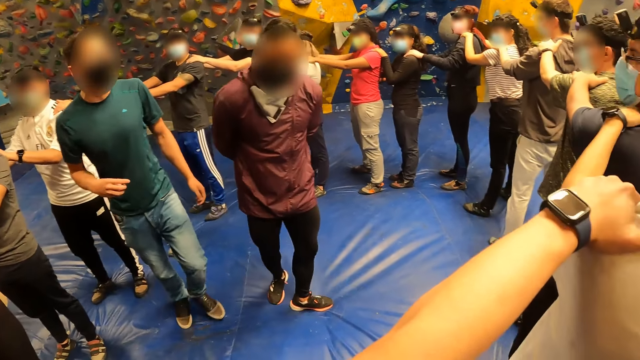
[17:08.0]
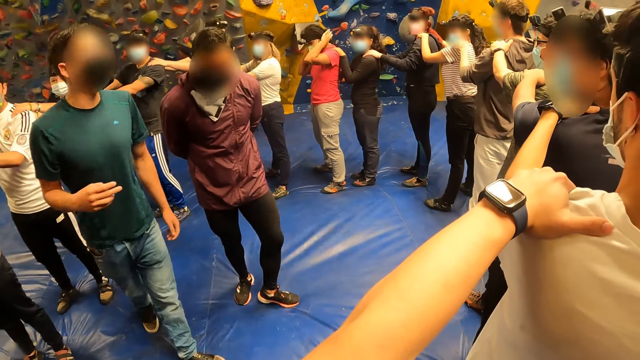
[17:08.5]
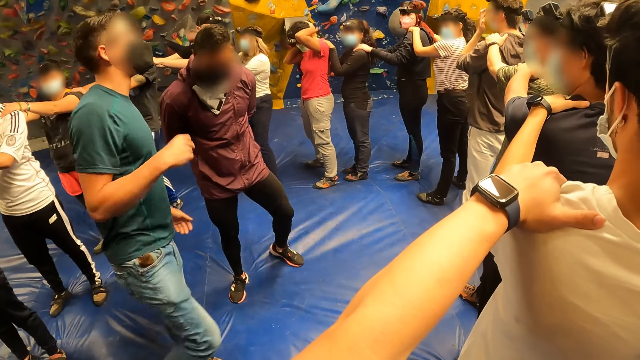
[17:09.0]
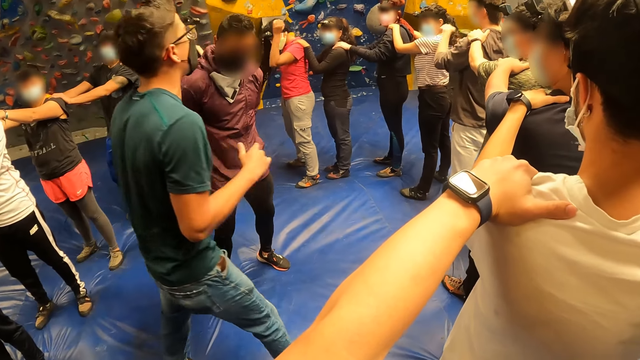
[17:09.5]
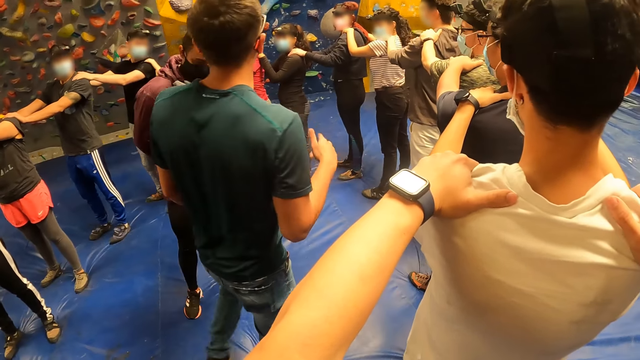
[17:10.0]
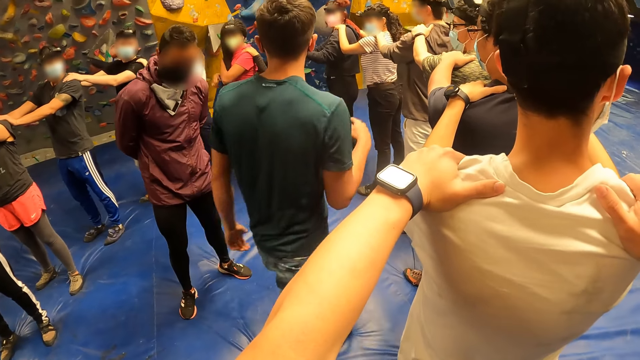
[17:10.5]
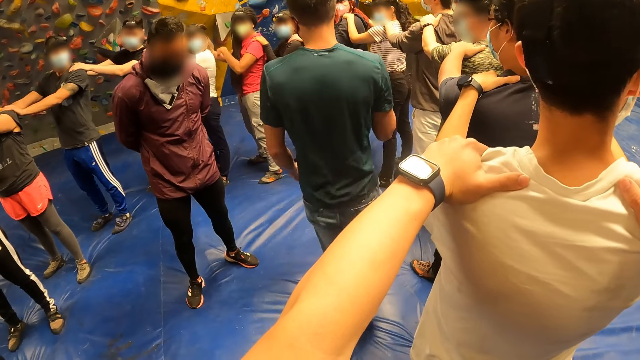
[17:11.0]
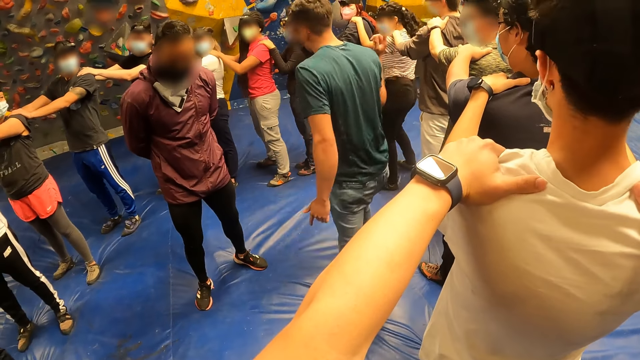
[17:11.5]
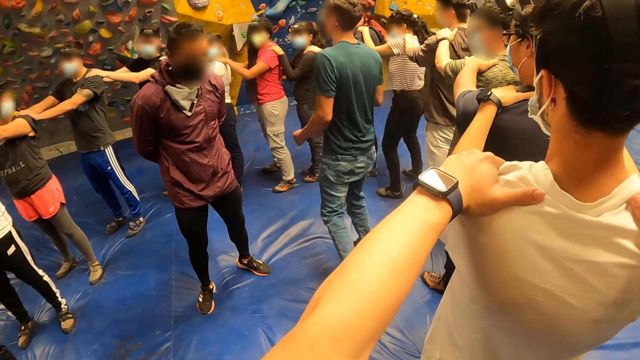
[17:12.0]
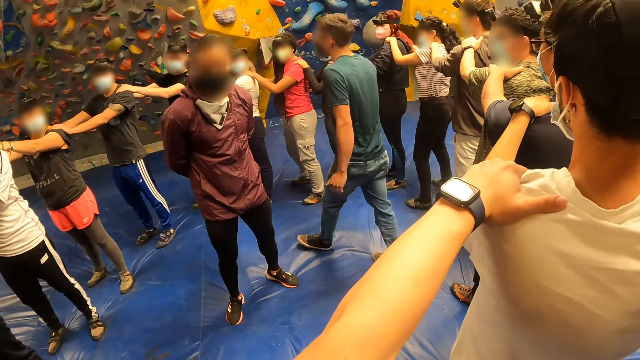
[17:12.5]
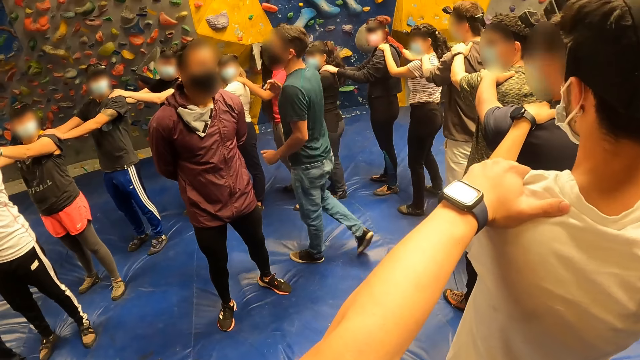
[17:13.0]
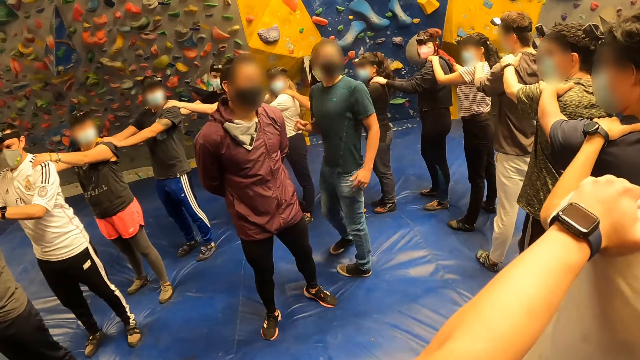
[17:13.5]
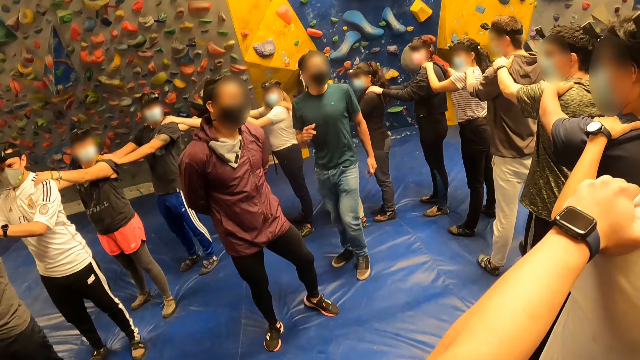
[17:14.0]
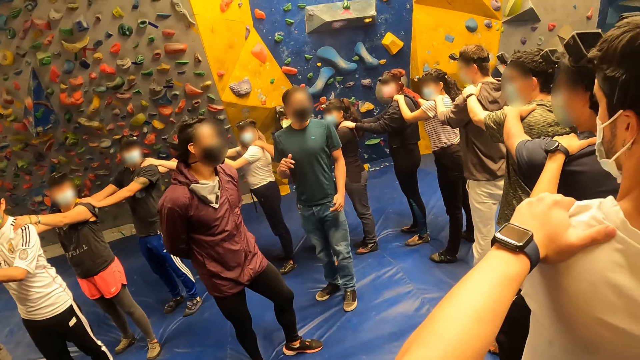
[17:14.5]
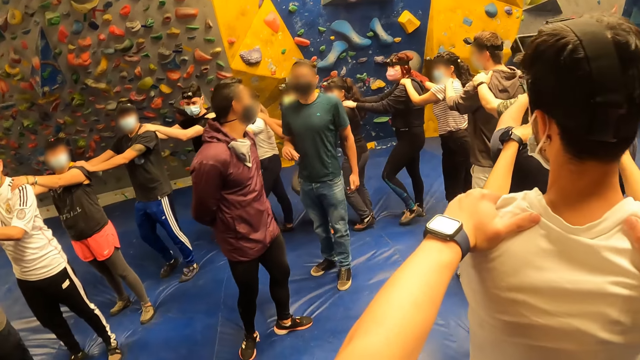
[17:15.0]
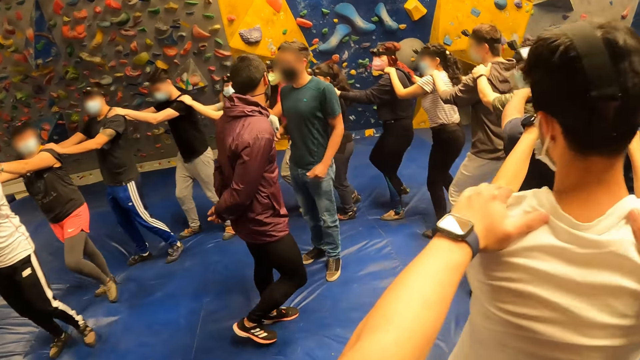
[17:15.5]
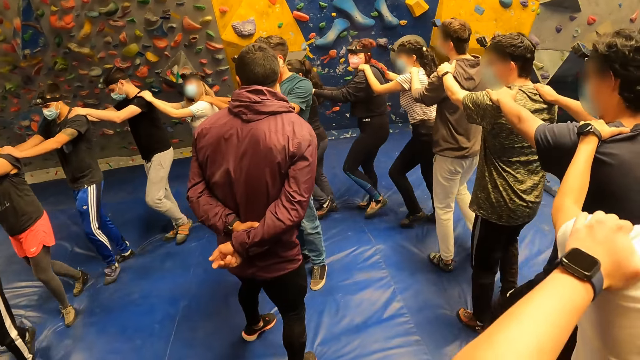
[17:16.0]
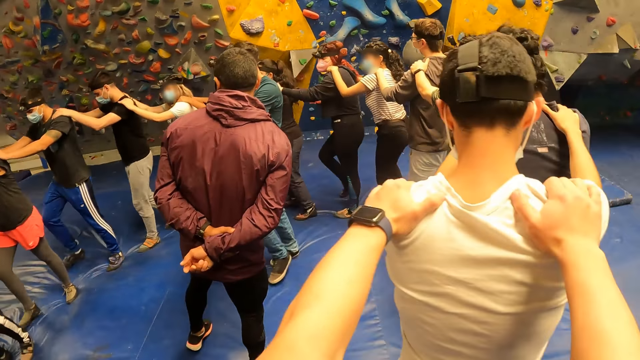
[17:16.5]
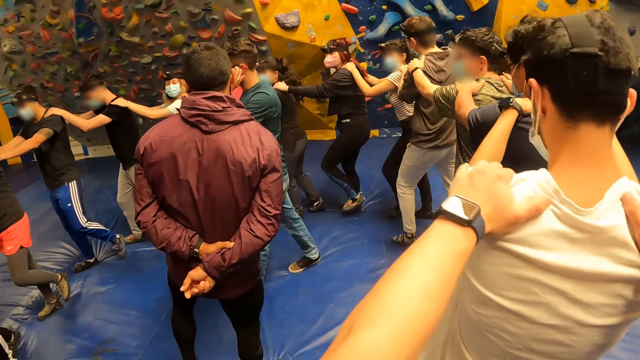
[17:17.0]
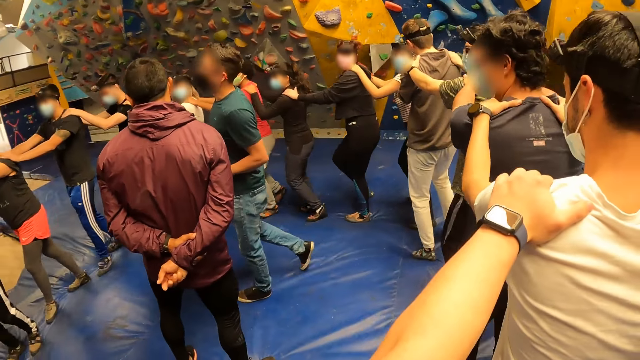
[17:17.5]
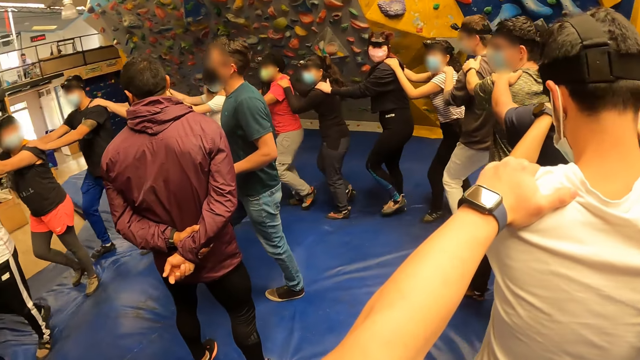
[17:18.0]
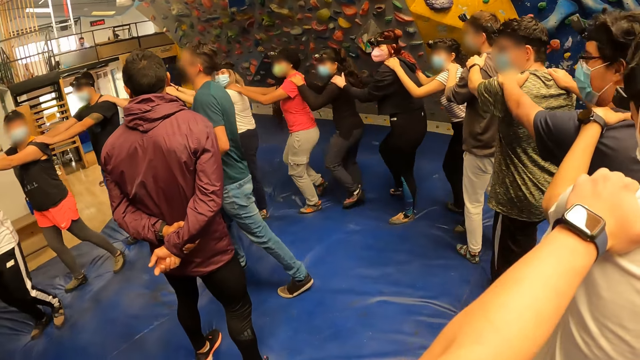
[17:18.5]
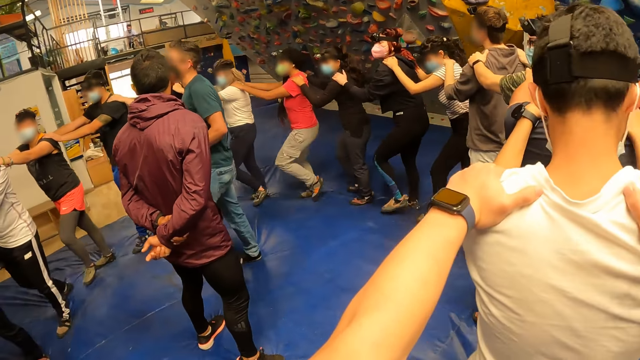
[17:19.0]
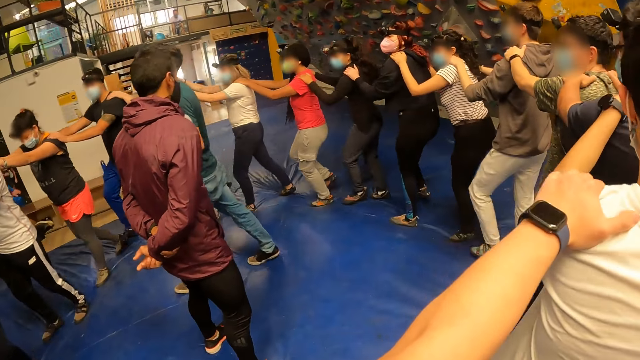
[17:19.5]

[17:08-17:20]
A lady stretches on the floor. The camera wearer moves in a circular motion with the group of people. They jump in a circle with the others.

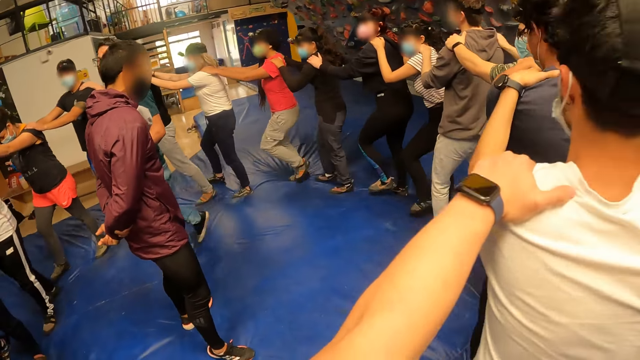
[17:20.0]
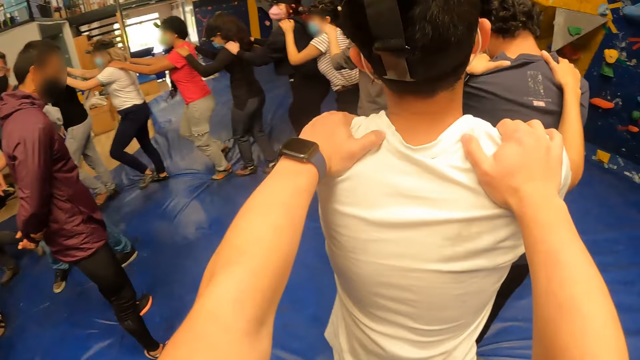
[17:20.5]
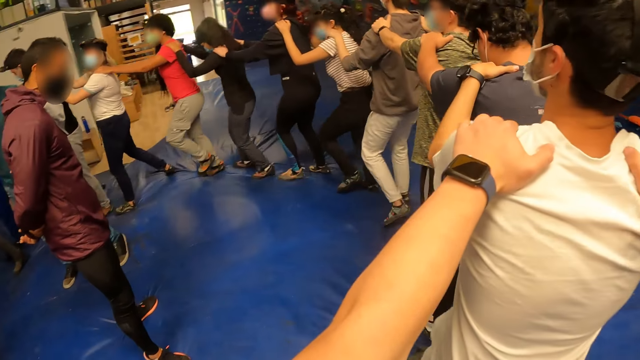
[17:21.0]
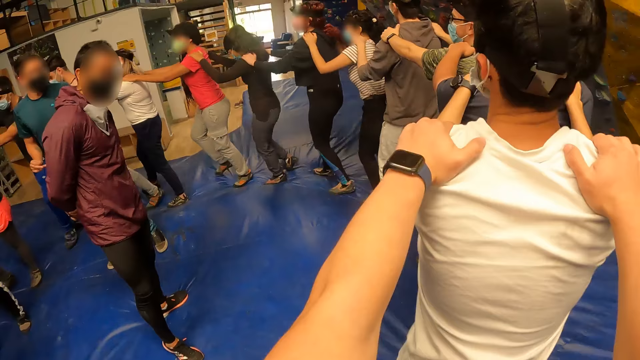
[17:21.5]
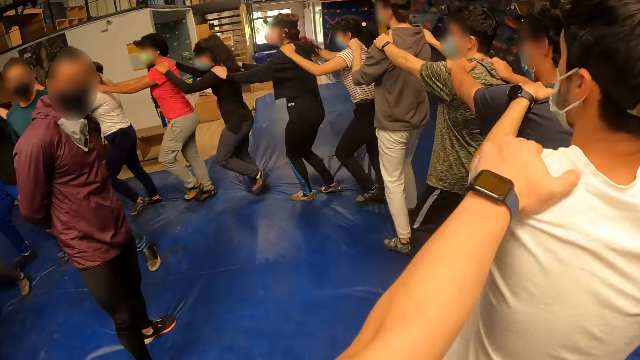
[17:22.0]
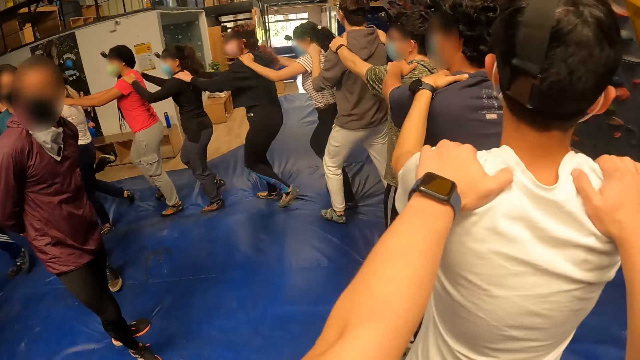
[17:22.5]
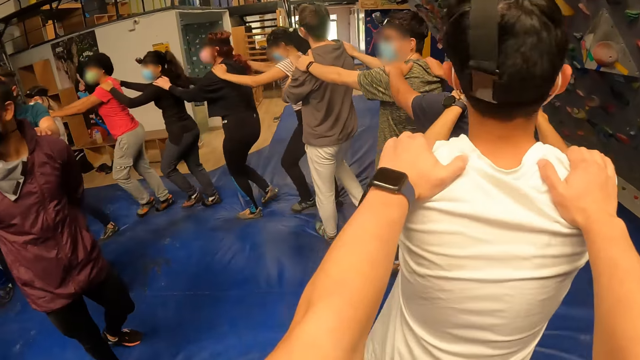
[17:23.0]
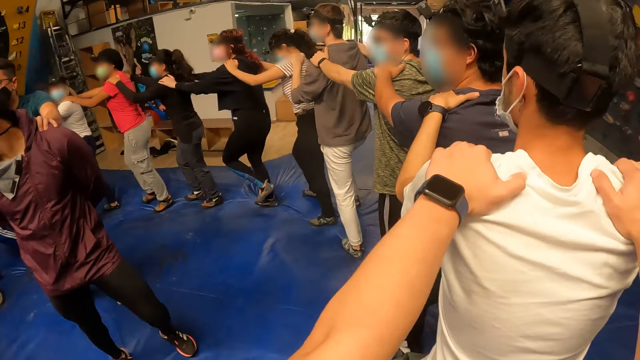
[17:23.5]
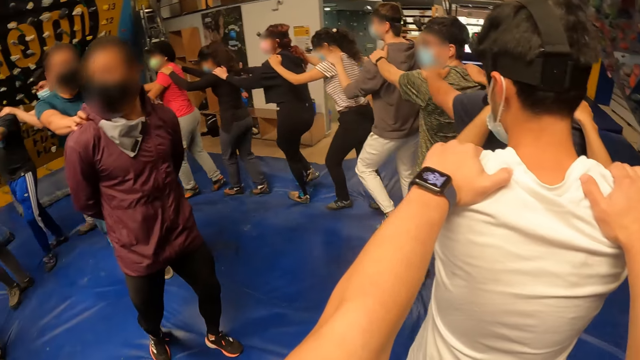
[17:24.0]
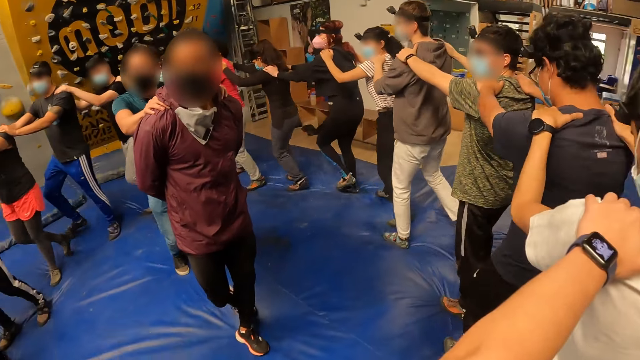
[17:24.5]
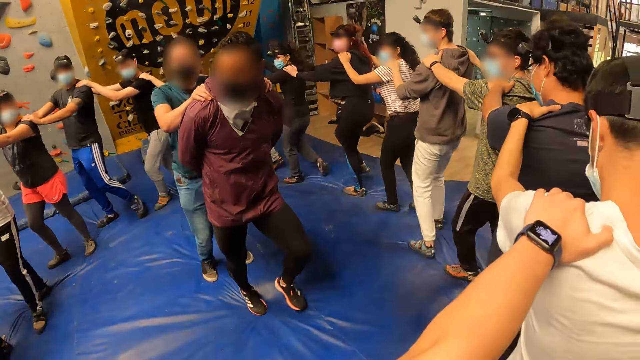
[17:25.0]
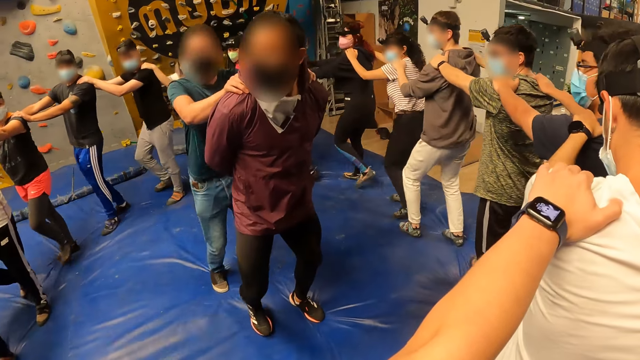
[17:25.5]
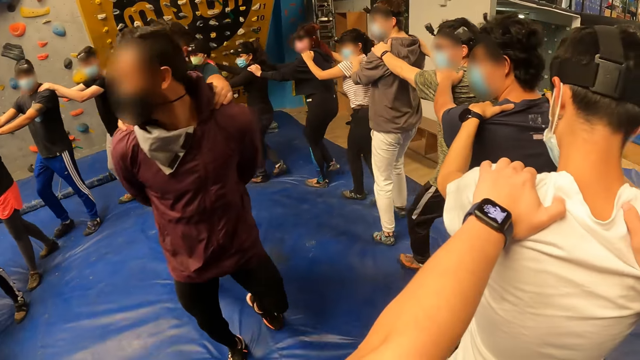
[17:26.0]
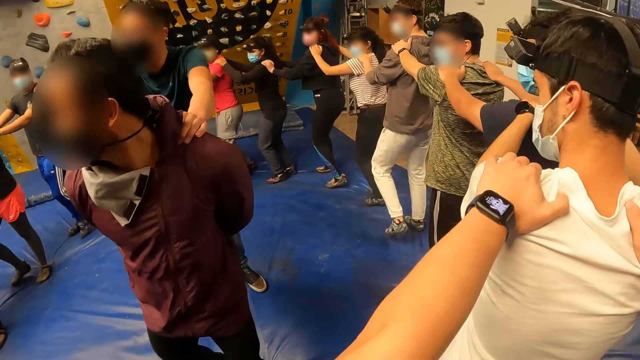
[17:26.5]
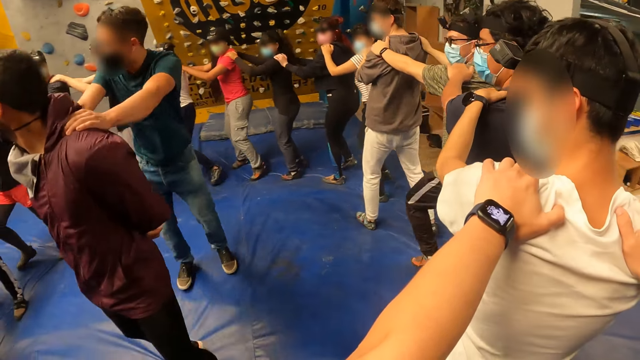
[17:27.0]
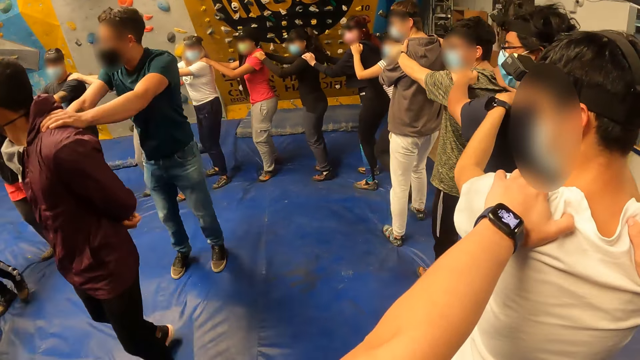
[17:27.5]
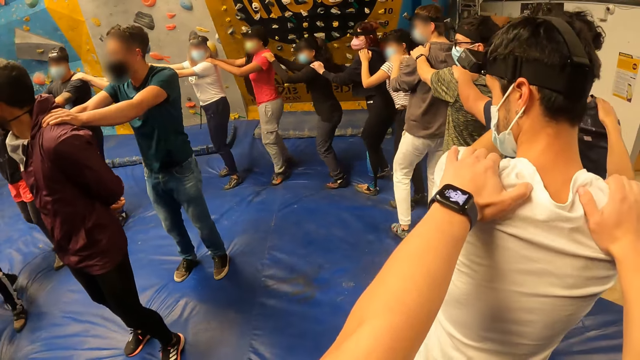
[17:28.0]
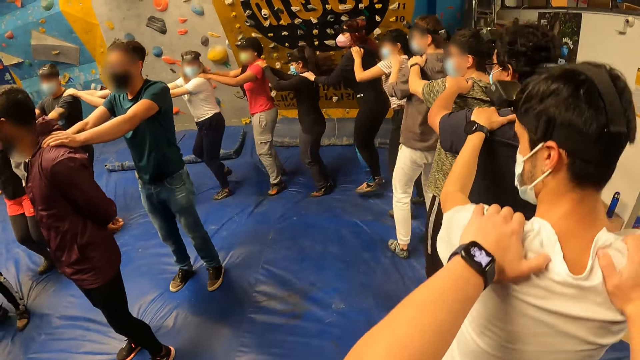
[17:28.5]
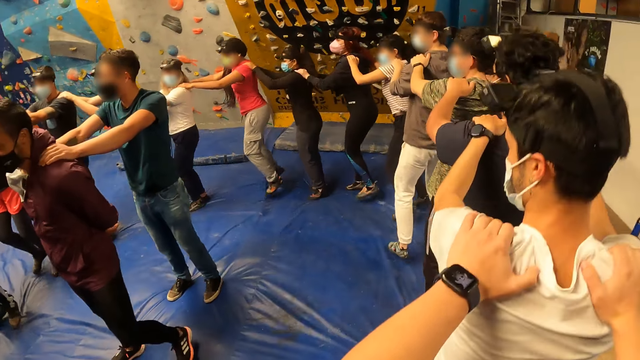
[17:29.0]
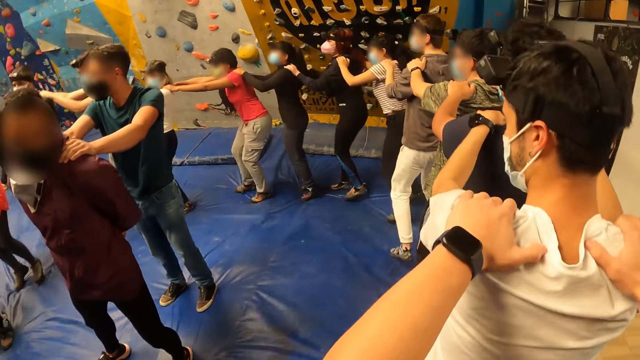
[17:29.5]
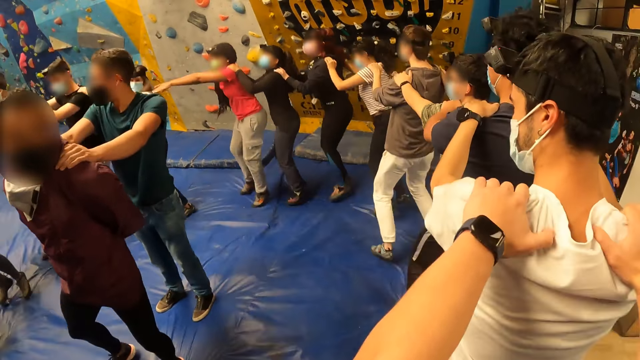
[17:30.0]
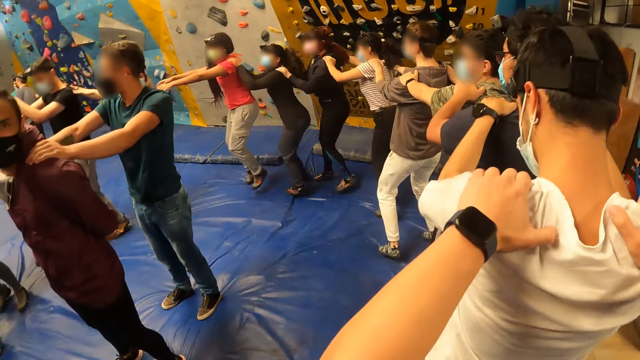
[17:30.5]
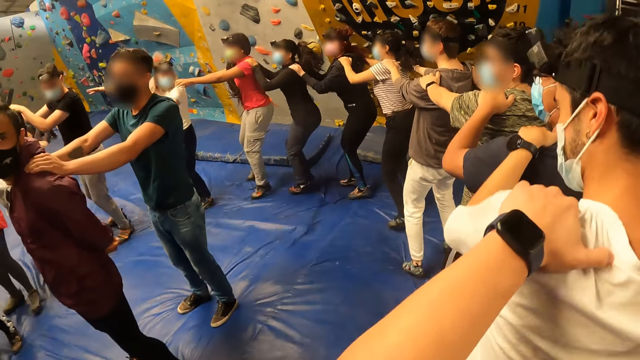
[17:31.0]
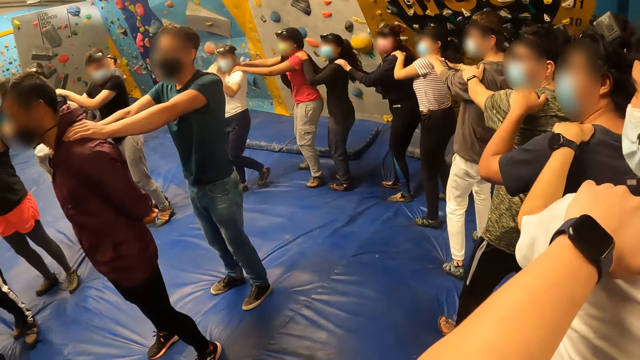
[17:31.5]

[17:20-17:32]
A man places his hands on another man. The first man jumps on the mat with his hands on the other man's shoulders. The other man jumps on the mat. The camera wearer jumps in a circular motion on the mat with the group of people. The first man stops jumping. A third man jumps on the mat with his hands on a fourth man.
